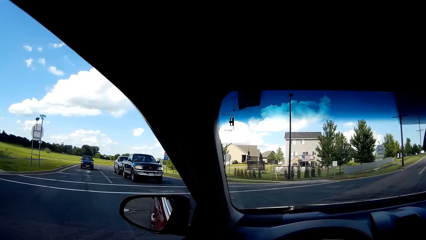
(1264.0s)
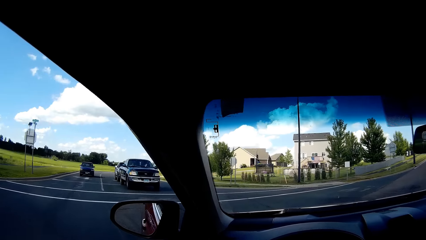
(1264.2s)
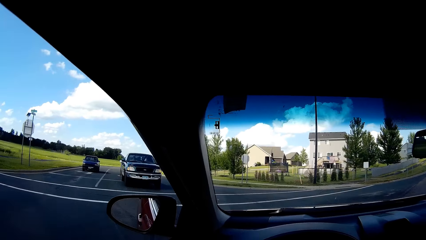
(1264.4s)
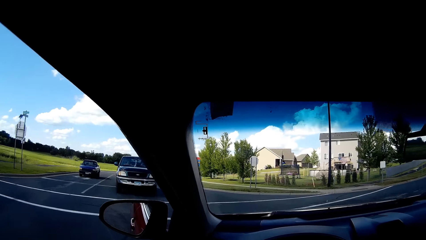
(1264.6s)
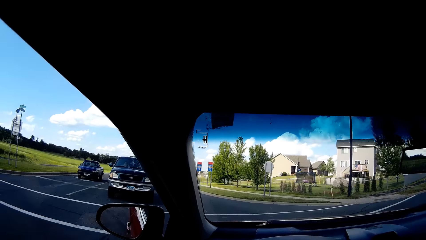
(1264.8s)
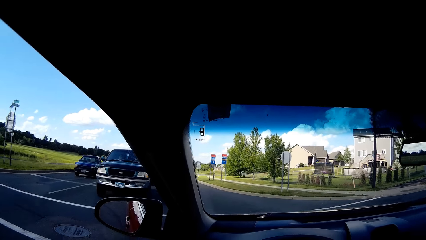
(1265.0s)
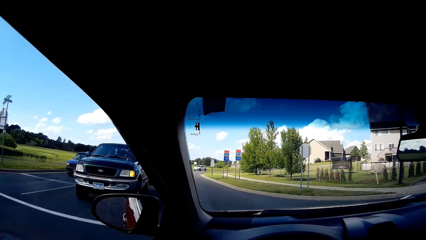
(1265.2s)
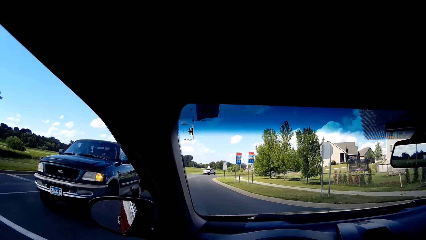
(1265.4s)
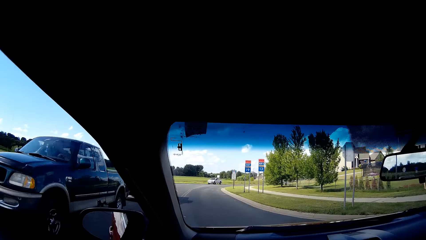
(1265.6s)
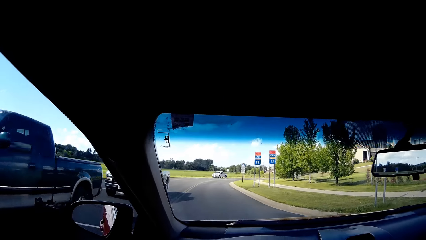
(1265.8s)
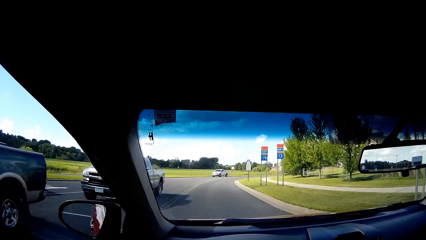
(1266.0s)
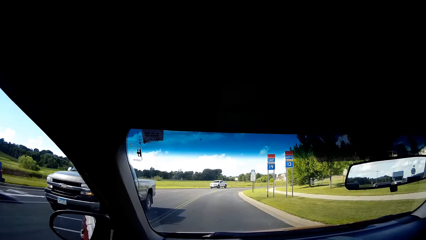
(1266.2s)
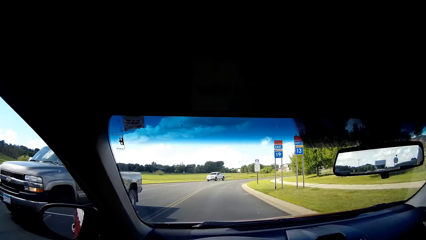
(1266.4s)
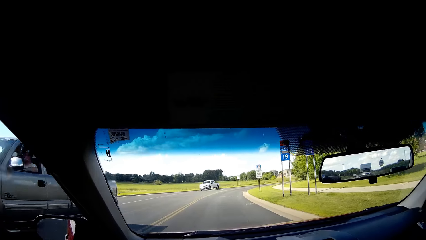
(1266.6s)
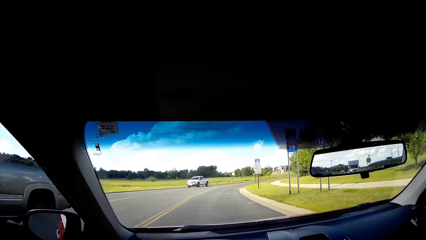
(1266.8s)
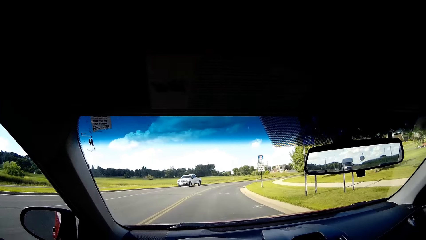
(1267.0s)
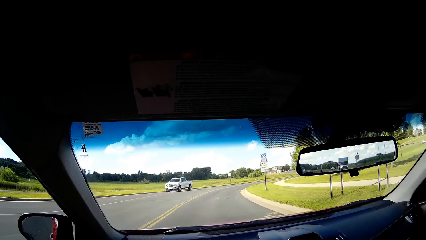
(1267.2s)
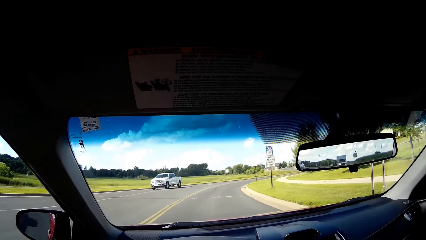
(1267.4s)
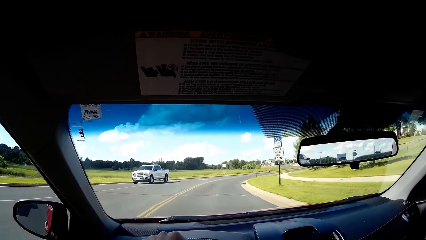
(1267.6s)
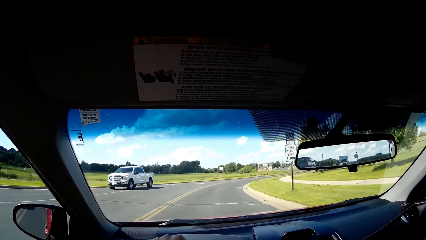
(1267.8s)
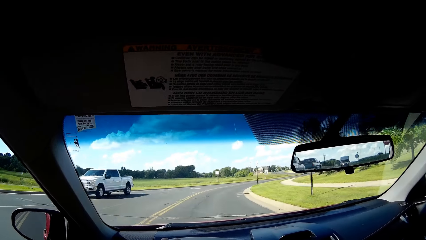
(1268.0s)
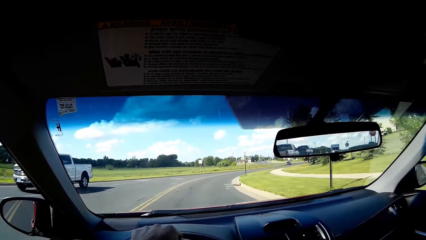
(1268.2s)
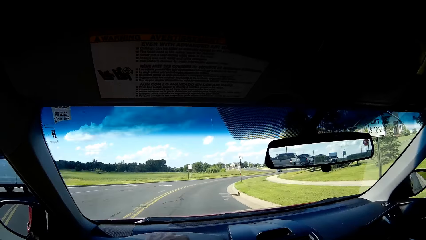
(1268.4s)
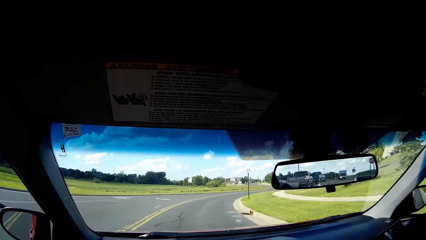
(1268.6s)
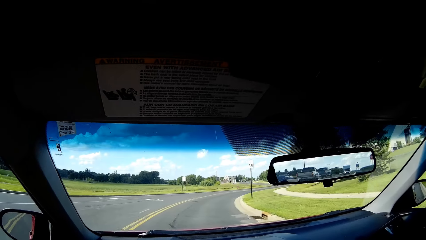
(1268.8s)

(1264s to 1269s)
The camera wearer drives a car.

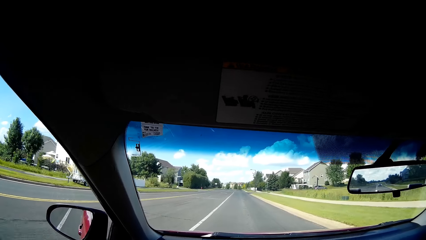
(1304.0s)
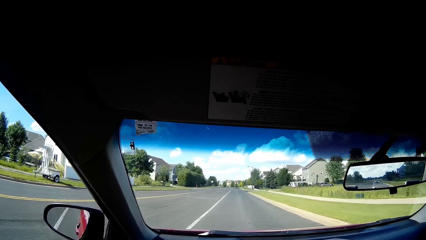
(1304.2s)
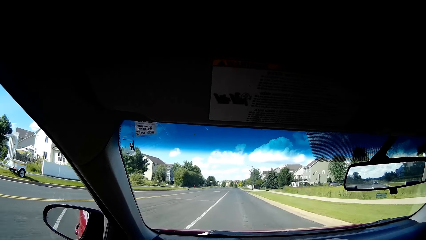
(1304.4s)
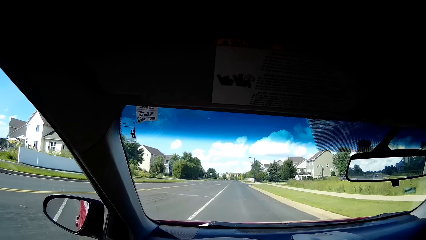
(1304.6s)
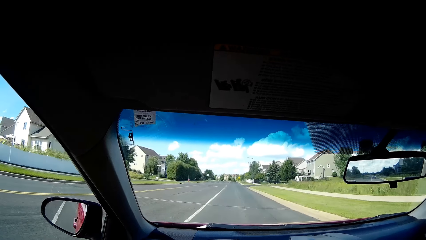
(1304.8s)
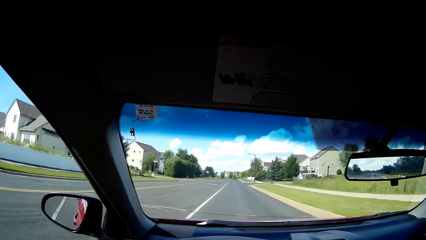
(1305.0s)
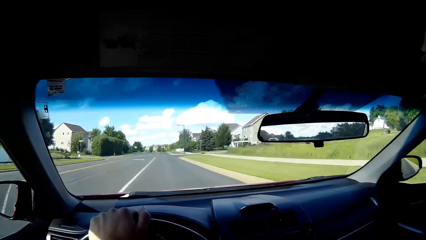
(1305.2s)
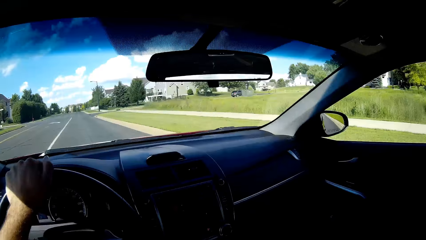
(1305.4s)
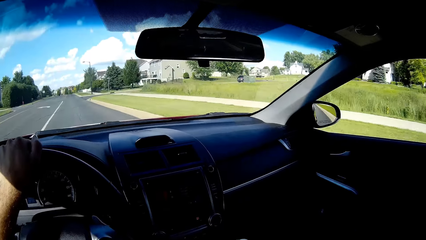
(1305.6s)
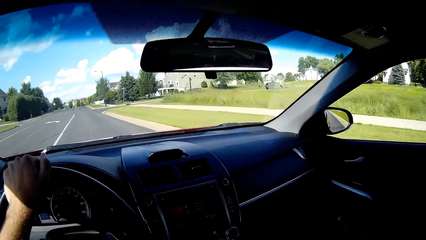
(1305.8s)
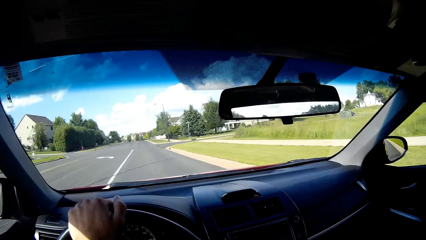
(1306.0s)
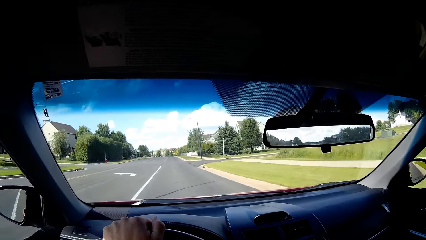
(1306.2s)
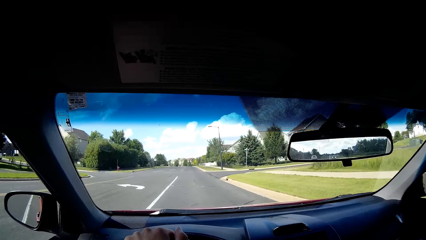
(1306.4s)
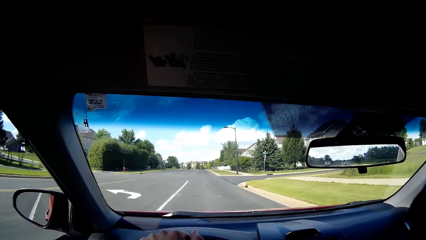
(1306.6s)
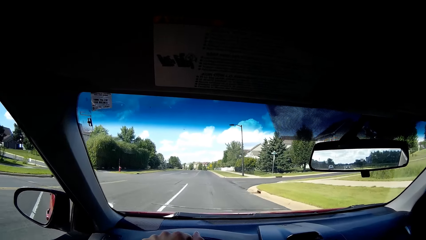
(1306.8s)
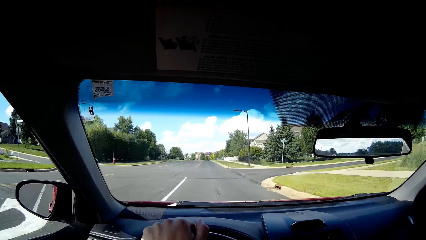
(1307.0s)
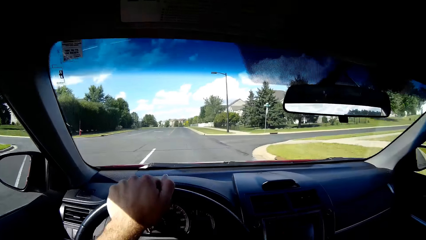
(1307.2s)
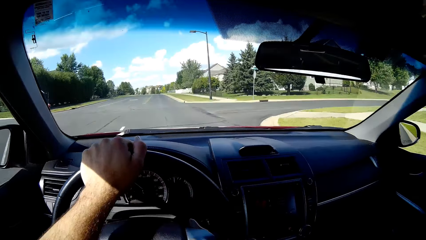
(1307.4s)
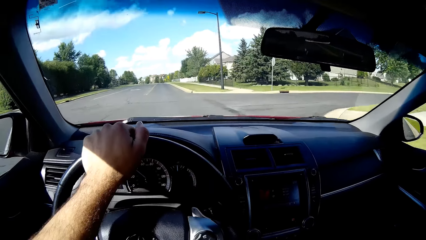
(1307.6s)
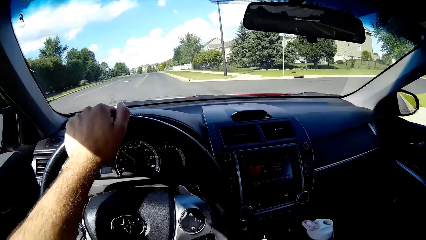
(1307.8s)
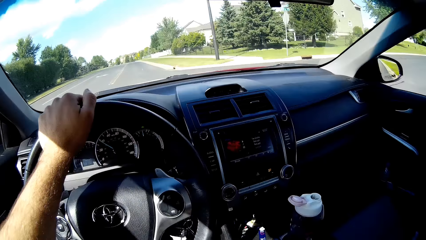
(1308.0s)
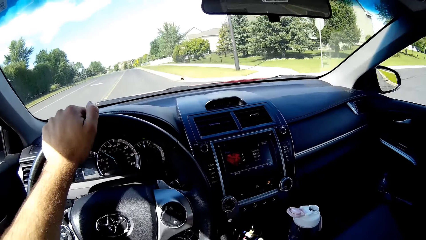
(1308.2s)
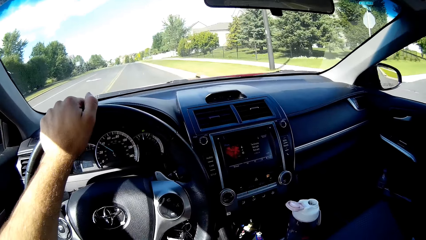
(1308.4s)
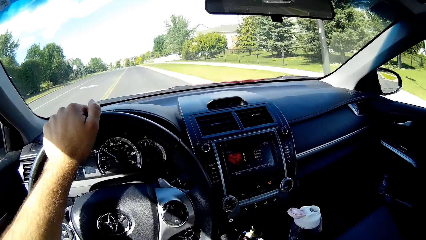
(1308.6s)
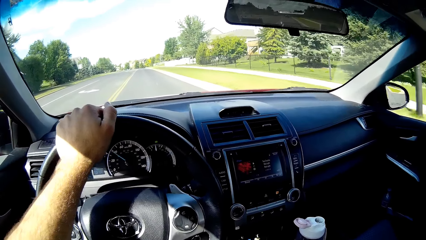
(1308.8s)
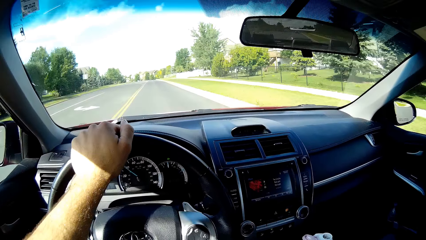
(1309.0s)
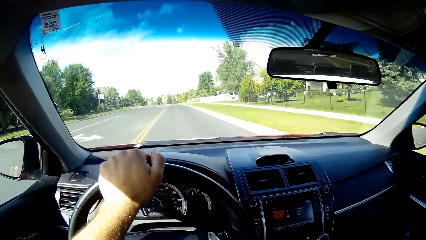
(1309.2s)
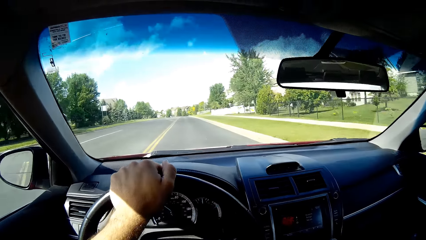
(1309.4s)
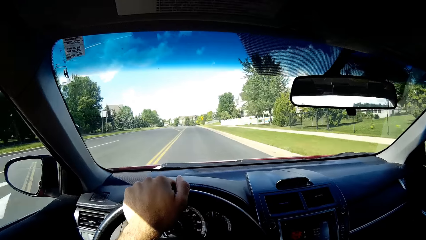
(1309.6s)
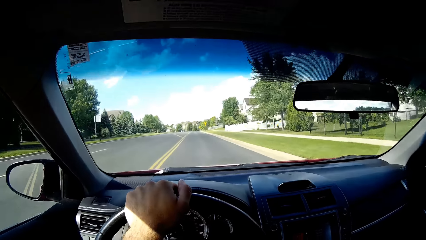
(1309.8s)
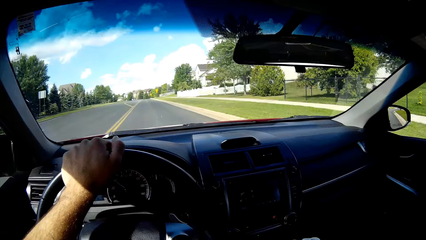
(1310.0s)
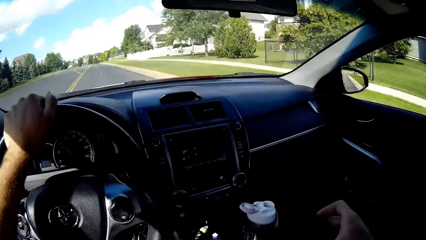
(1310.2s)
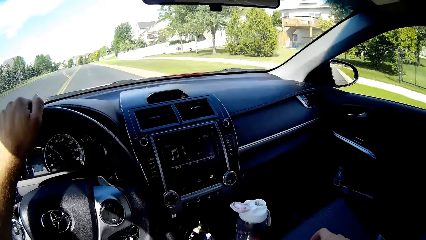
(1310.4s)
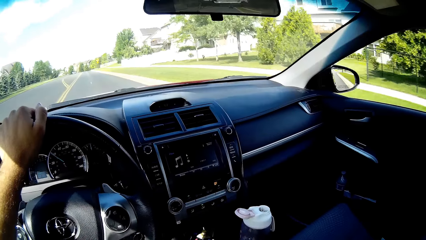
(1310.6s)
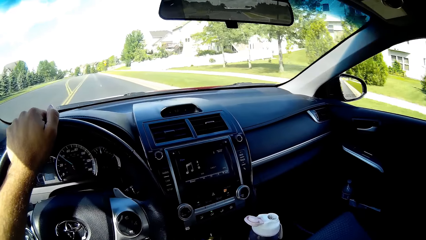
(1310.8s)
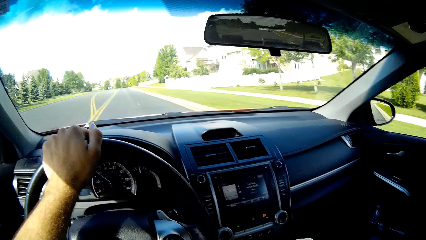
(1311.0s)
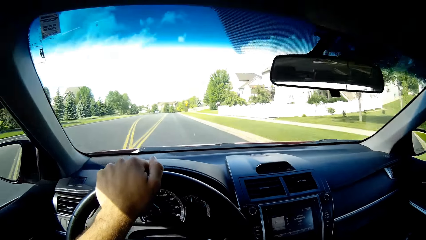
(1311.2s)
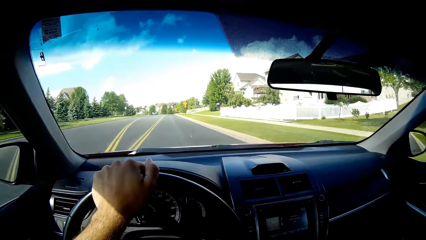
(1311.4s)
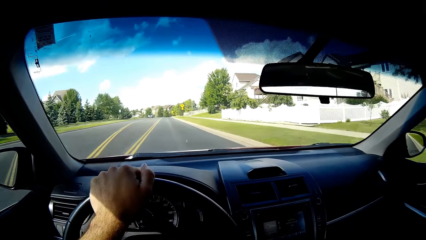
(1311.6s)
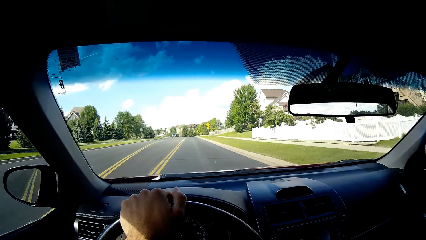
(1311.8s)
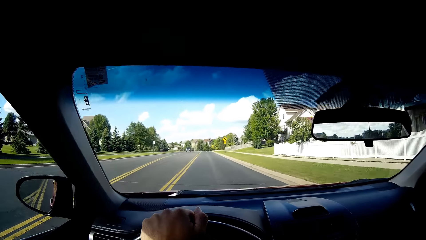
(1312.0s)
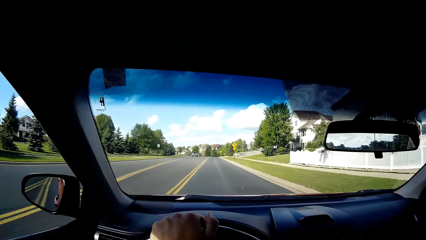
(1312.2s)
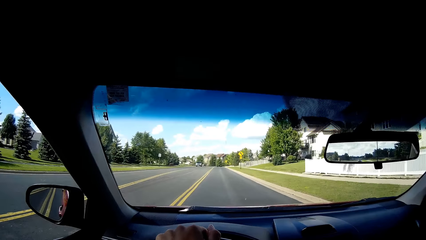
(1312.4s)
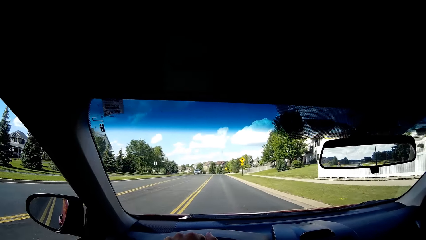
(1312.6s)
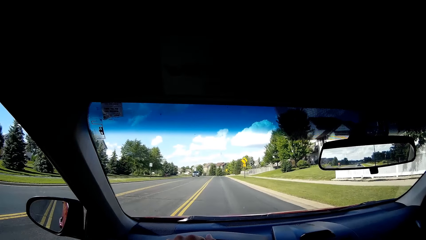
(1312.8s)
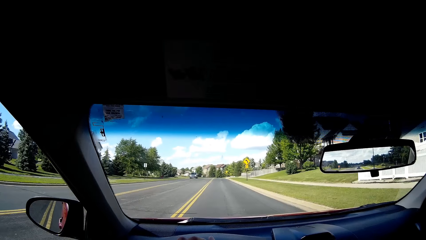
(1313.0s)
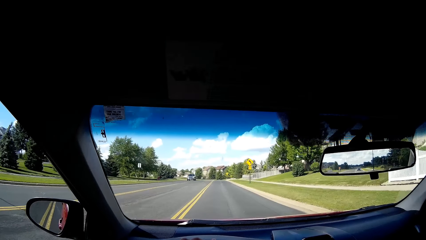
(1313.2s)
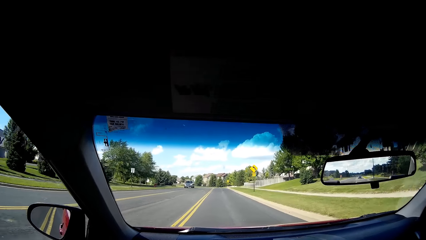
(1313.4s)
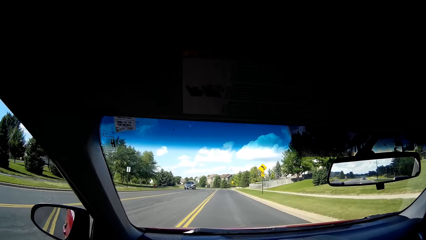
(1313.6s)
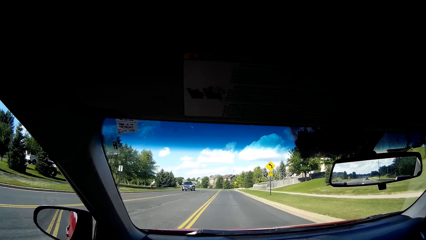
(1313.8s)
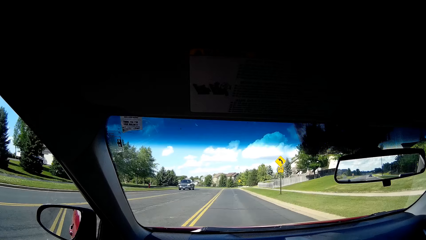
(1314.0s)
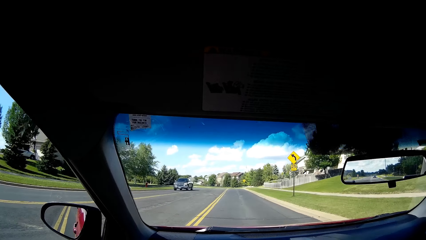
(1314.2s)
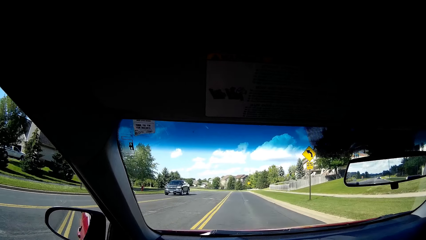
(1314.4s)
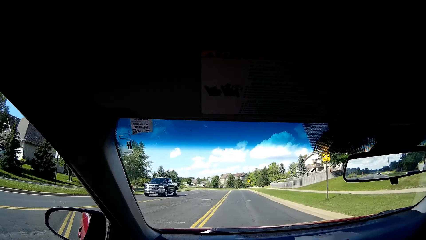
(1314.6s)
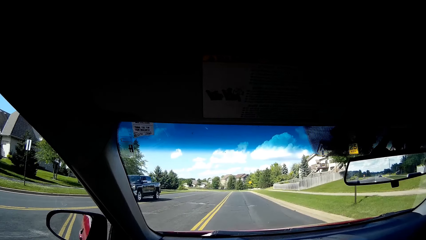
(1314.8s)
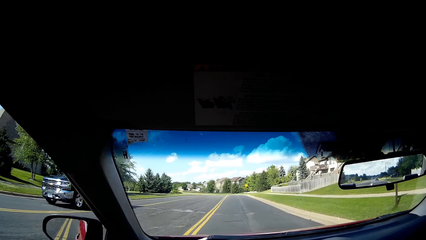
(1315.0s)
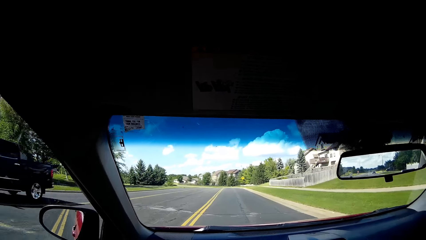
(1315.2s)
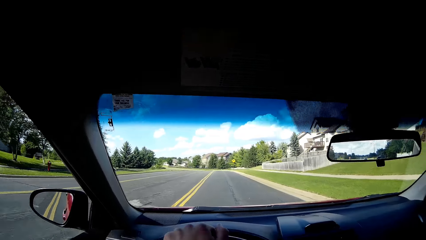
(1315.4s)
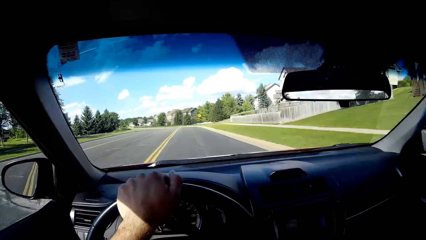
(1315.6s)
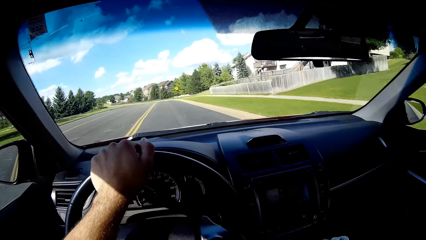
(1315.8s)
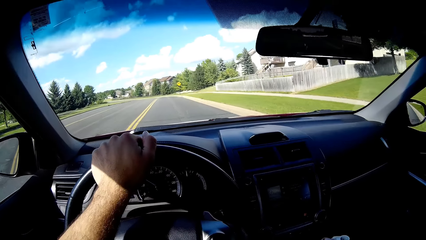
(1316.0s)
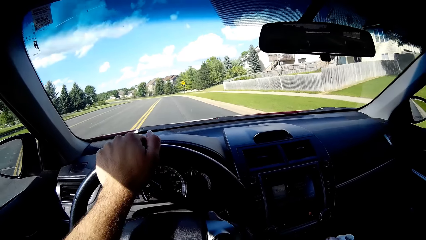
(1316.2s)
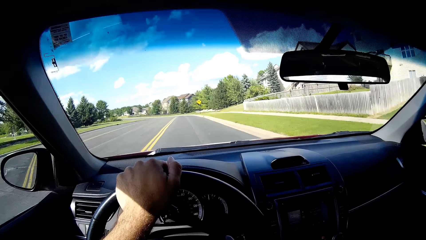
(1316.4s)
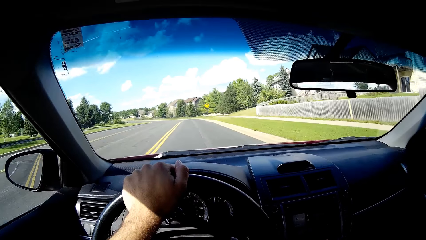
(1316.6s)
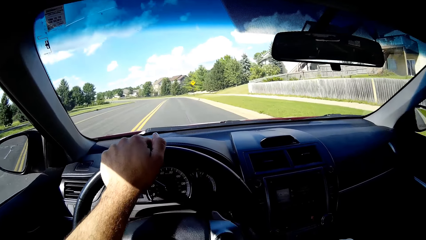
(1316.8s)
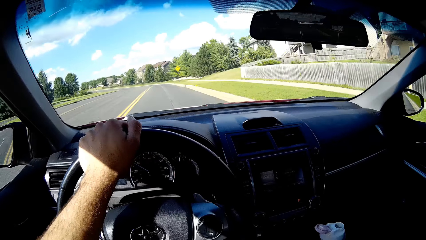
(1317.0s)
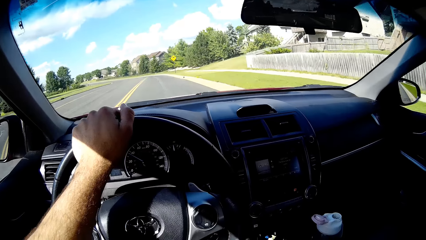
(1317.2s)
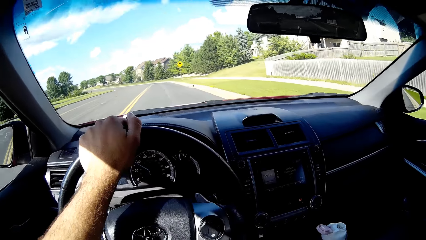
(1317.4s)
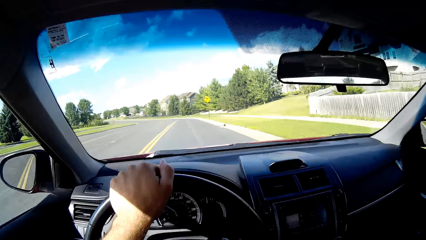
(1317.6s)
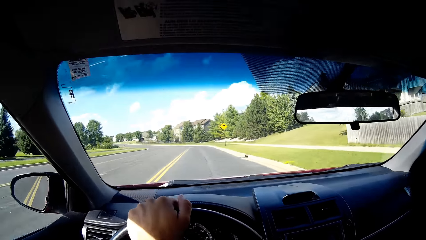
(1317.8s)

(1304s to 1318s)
The camera wearer drives a car. They move the hand phone up. They look in the car.
